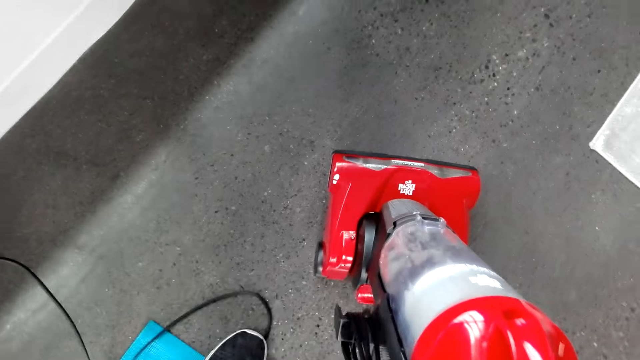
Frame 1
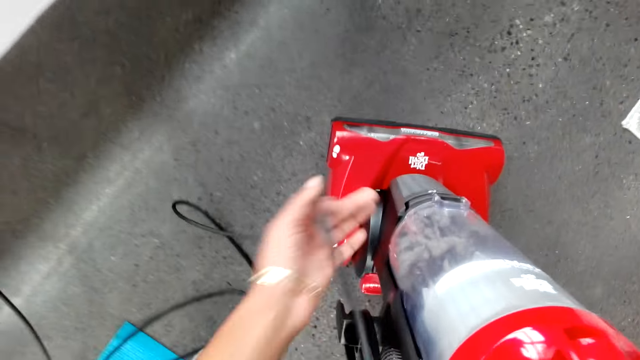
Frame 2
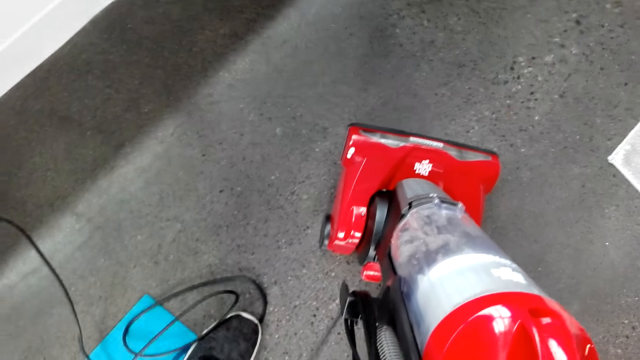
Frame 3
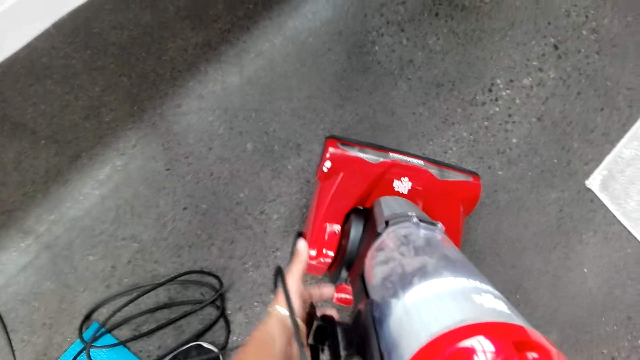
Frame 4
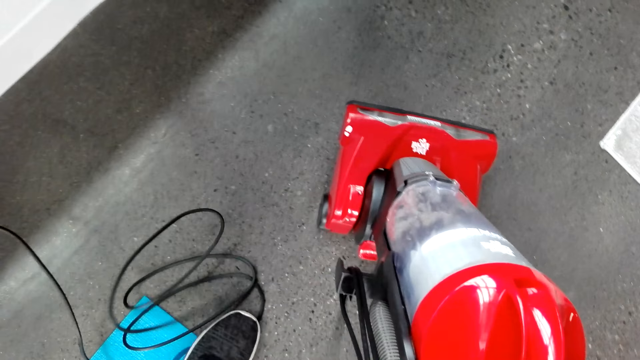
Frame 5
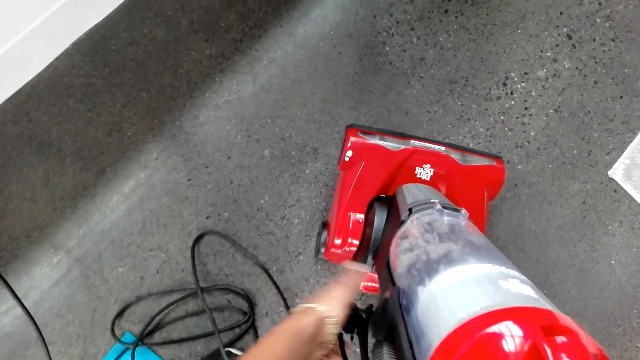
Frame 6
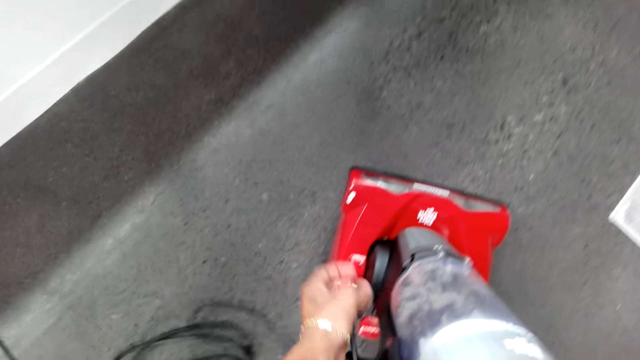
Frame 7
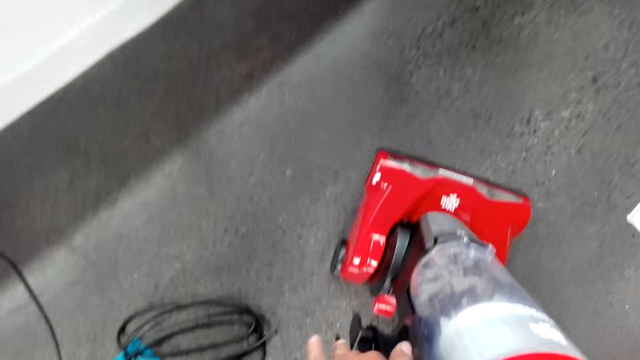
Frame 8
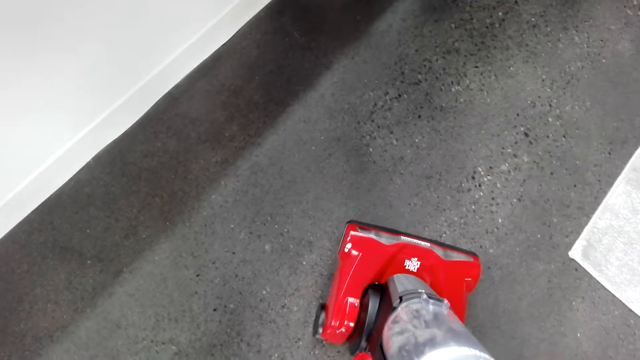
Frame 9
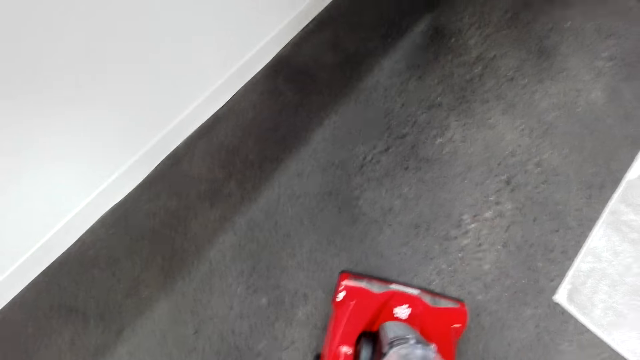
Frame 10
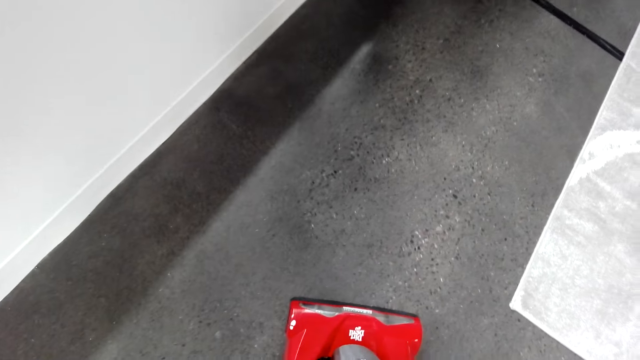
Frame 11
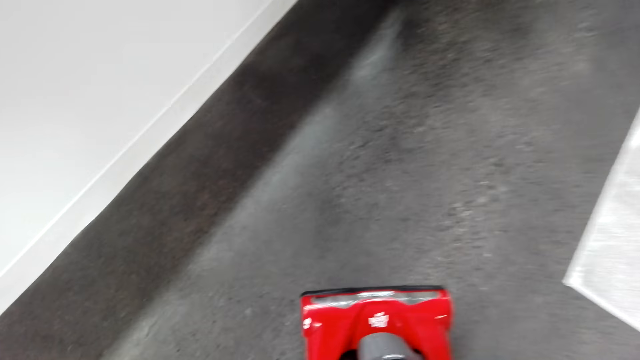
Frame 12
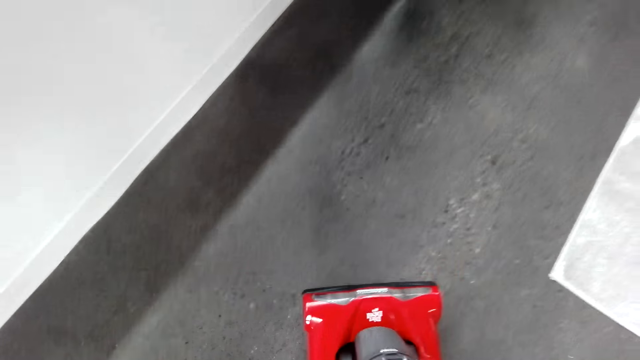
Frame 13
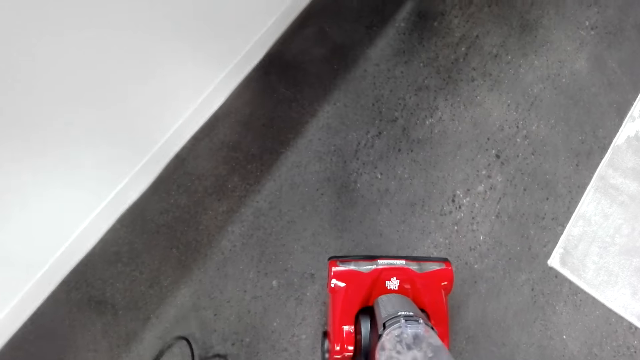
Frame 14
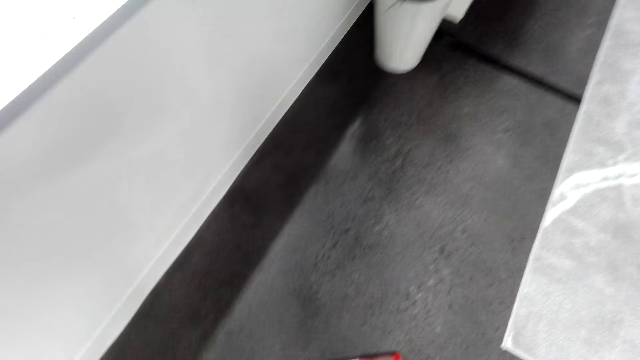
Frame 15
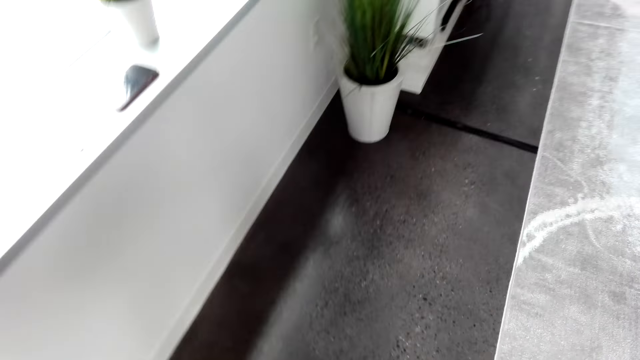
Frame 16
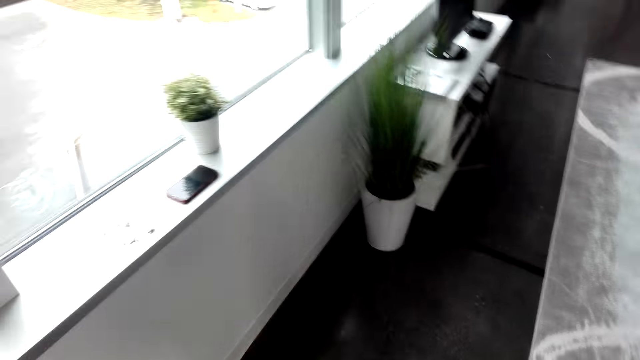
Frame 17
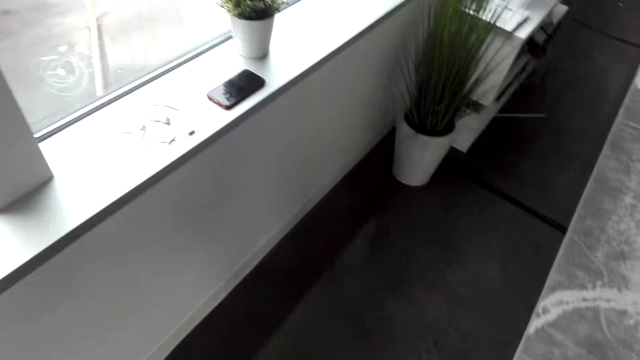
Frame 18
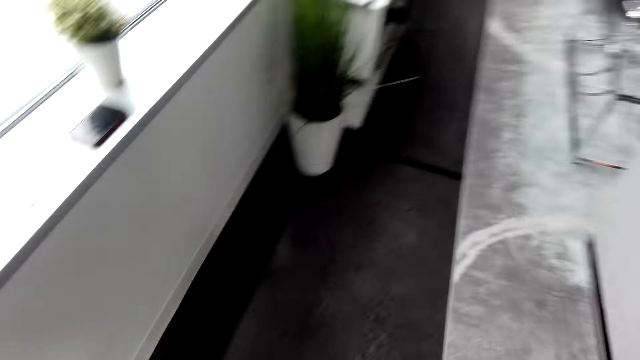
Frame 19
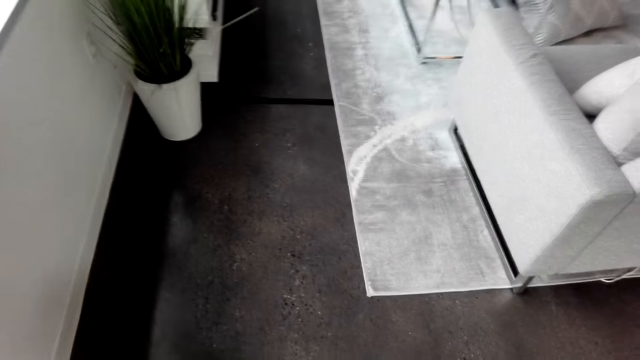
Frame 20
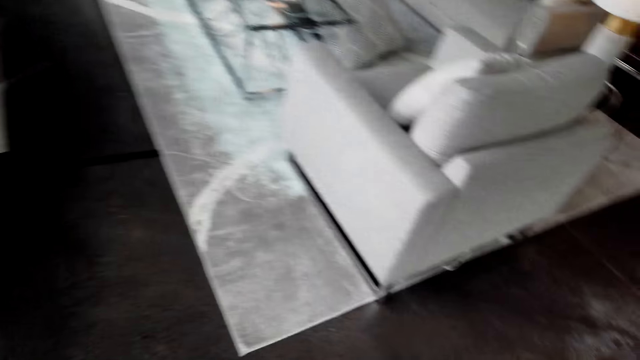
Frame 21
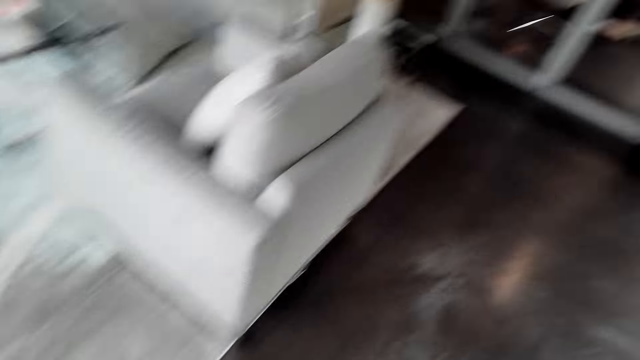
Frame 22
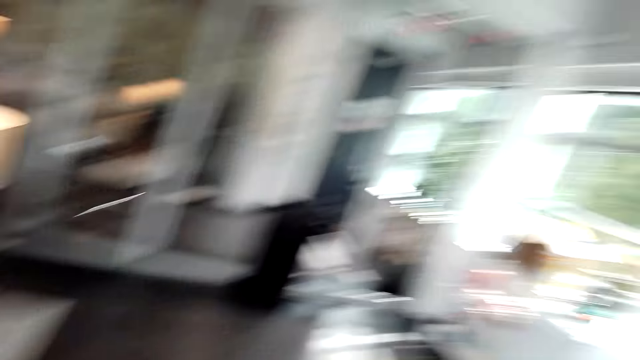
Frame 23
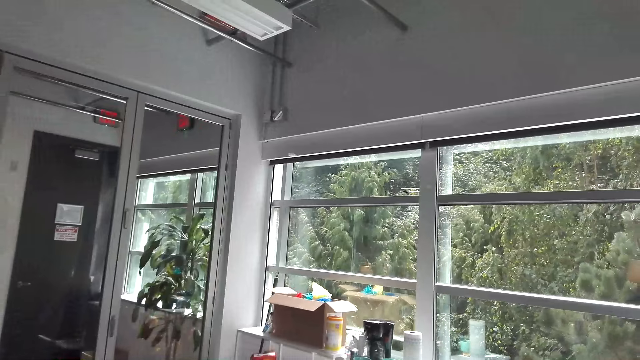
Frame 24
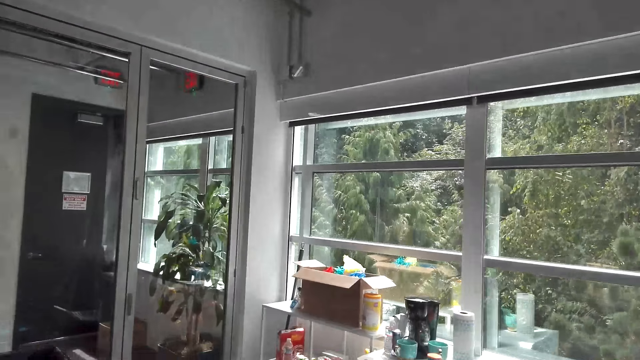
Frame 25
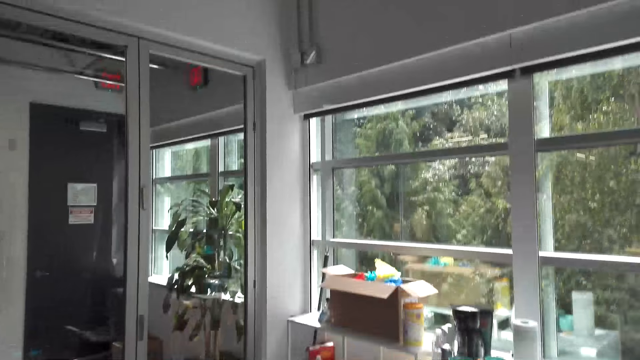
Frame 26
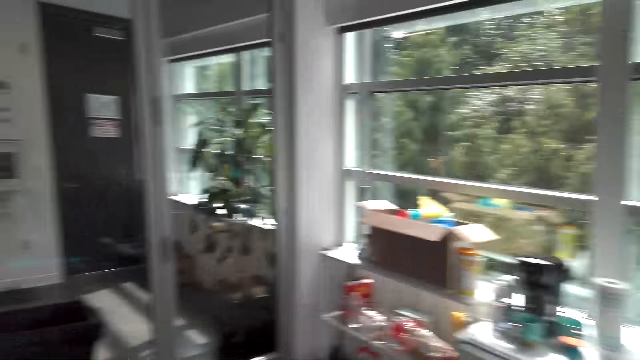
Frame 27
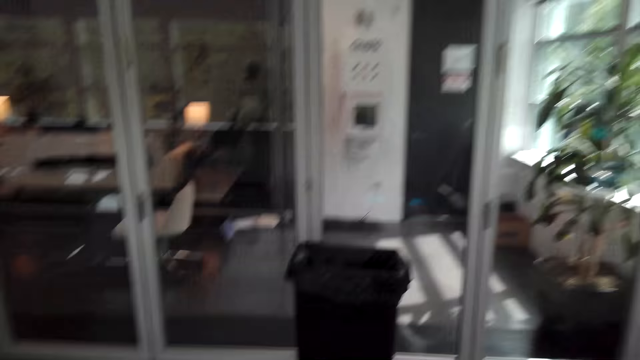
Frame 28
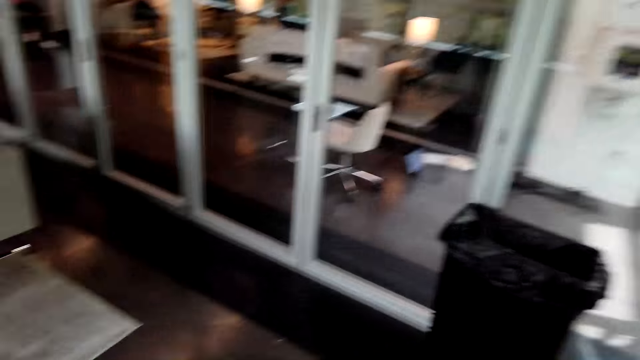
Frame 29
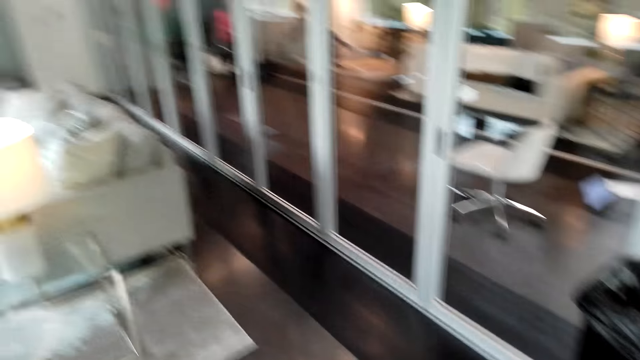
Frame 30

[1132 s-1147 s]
The camera wearer pulls the vacuum cord. They clean the floor with the vacuum cleaner. They walk around the house with the vacuum.

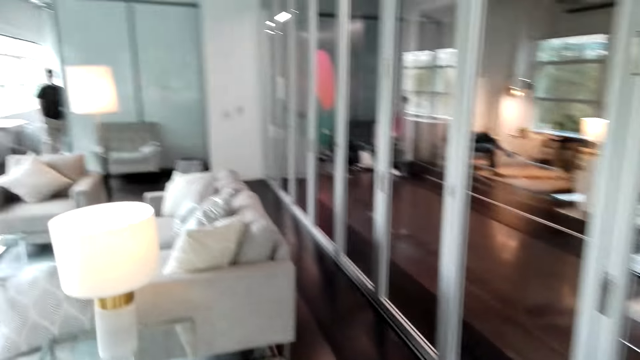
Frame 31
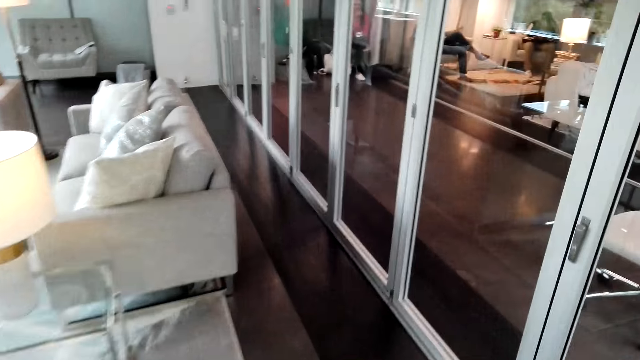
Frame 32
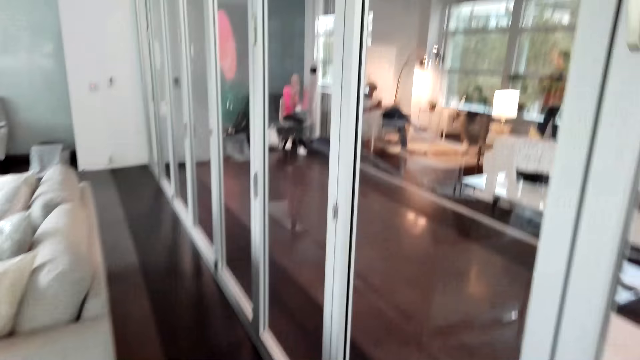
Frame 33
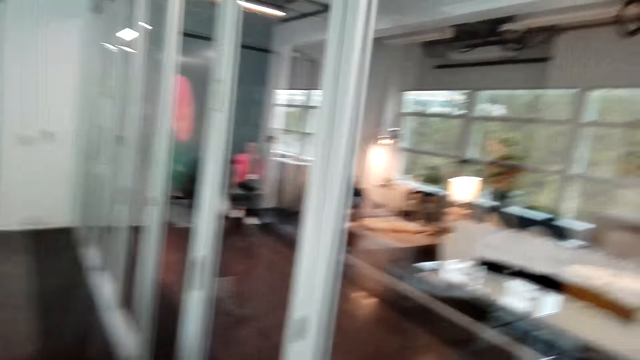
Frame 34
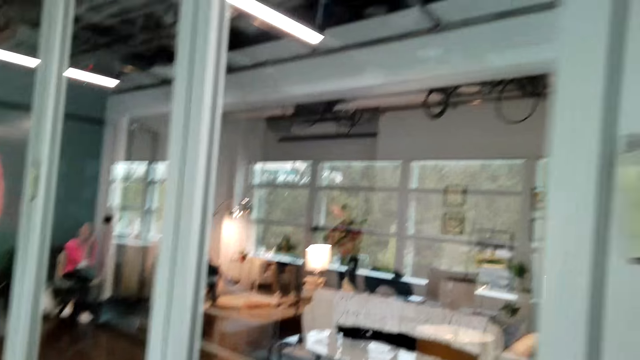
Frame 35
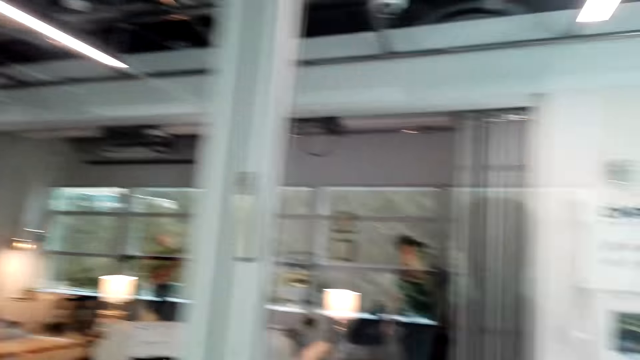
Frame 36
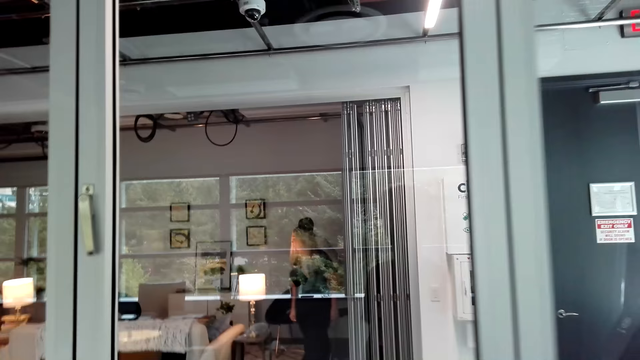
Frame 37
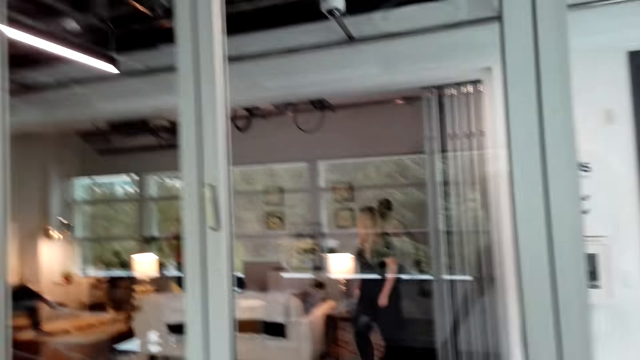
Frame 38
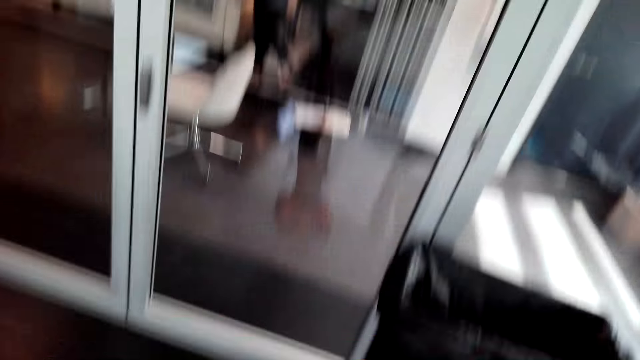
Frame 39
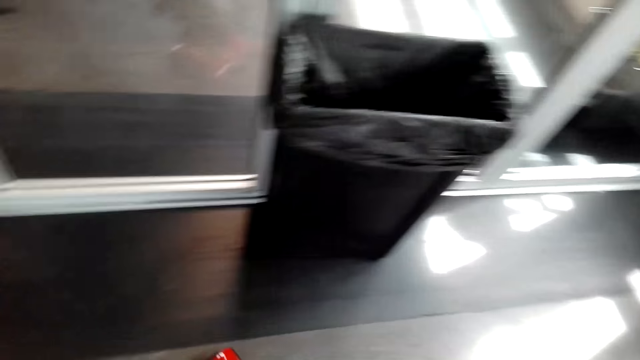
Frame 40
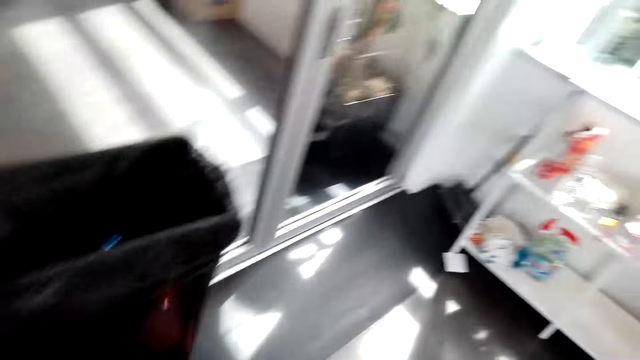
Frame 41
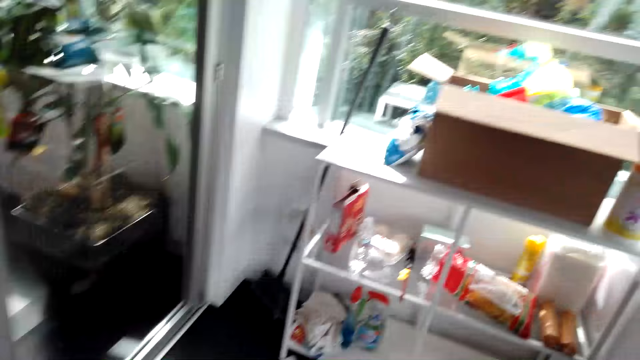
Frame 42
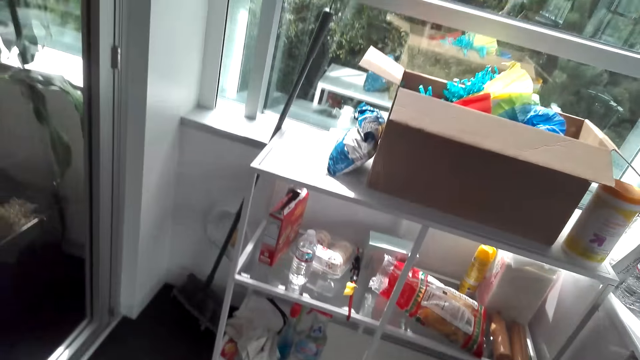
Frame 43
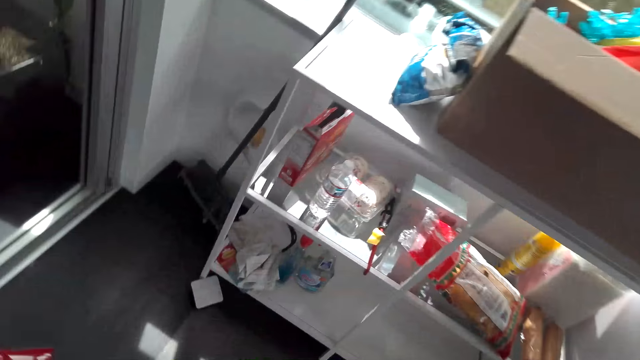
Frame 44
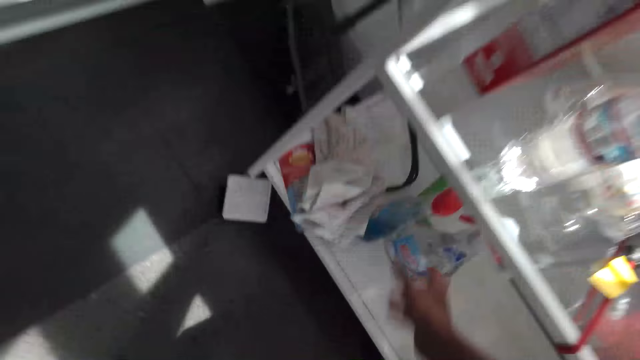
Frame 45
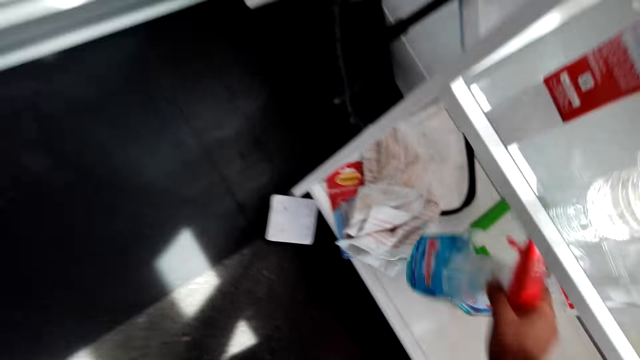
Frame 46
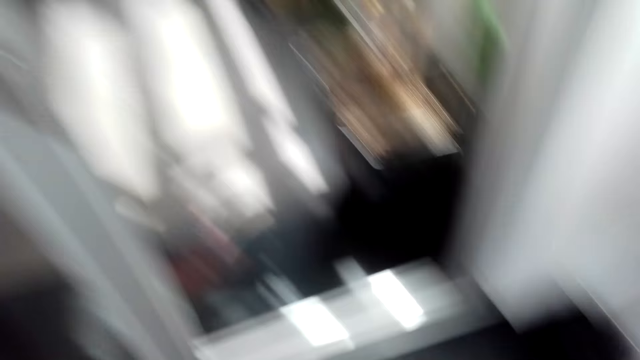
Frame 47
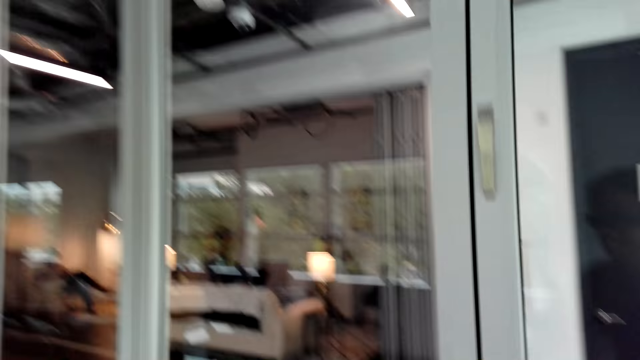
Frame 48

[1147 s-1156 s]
The camera wearer picks up a bottle of detergent from the shelf.
